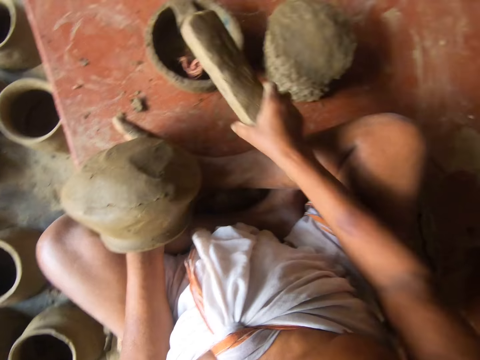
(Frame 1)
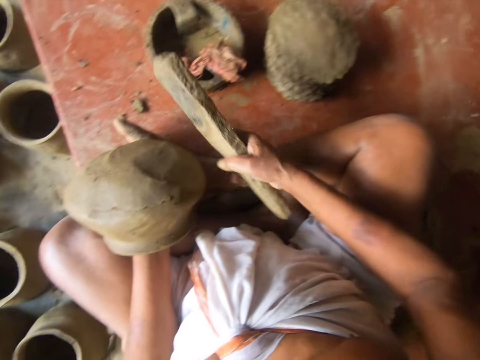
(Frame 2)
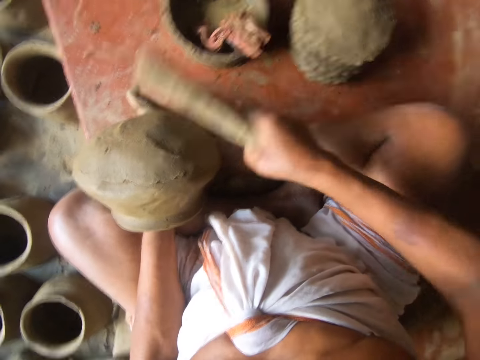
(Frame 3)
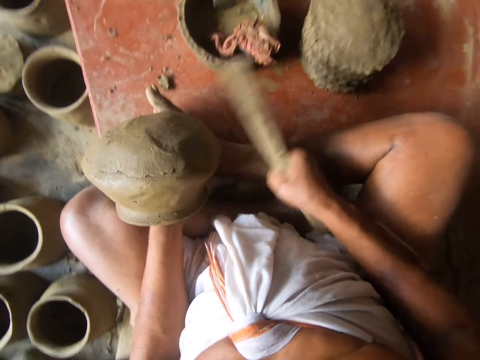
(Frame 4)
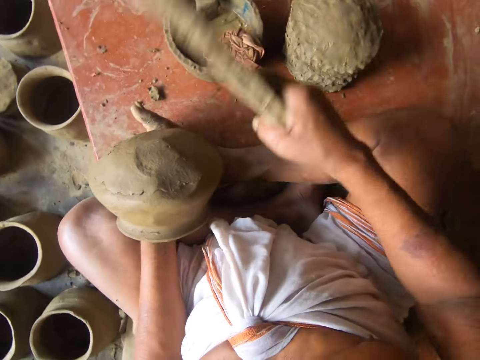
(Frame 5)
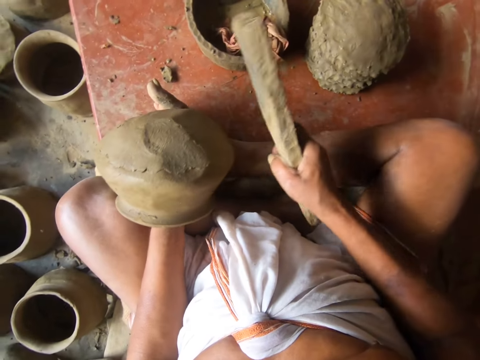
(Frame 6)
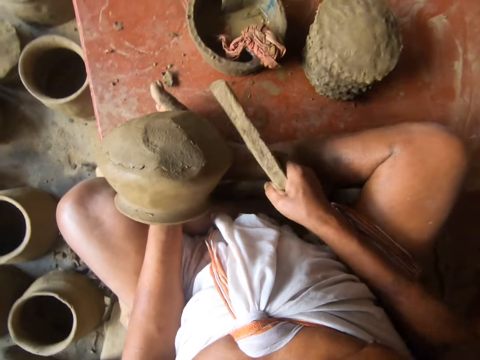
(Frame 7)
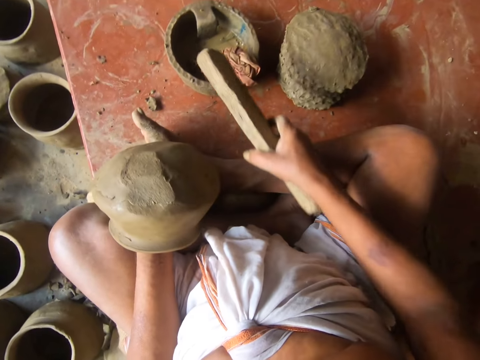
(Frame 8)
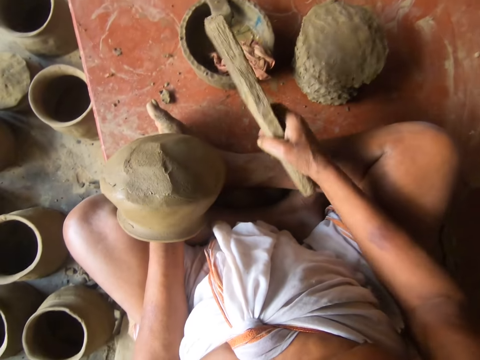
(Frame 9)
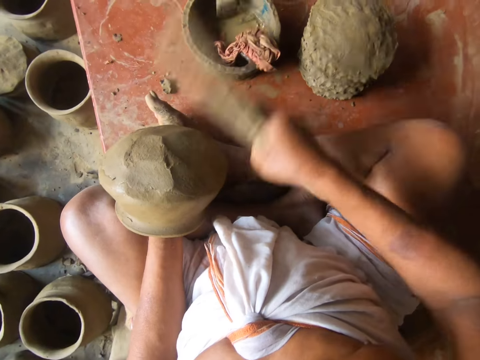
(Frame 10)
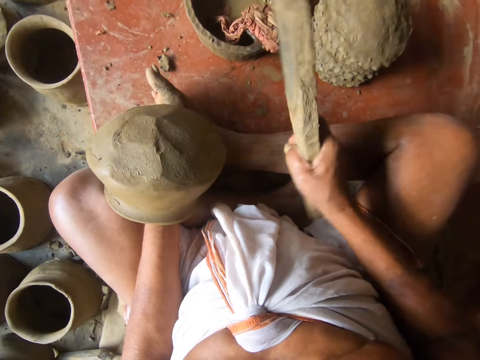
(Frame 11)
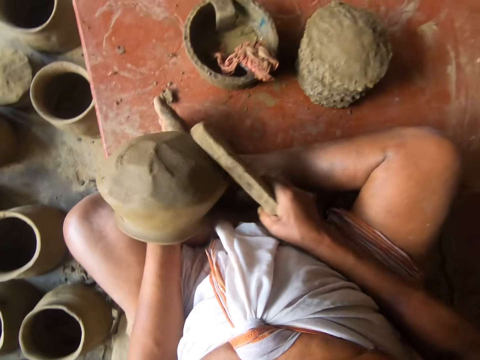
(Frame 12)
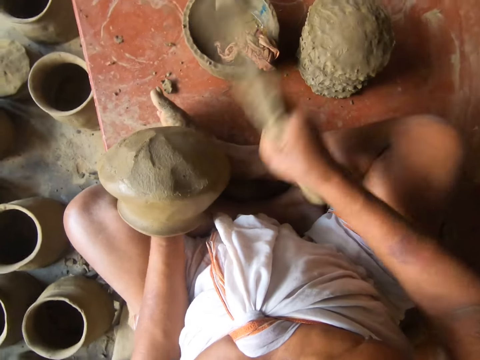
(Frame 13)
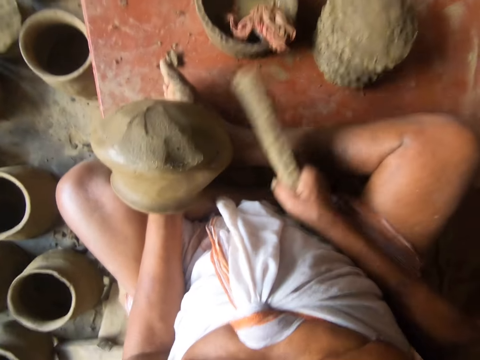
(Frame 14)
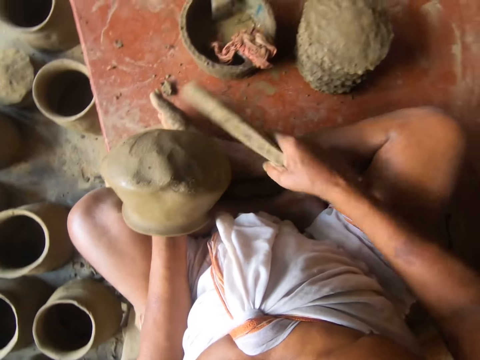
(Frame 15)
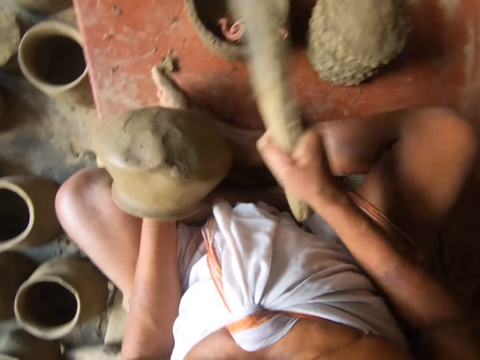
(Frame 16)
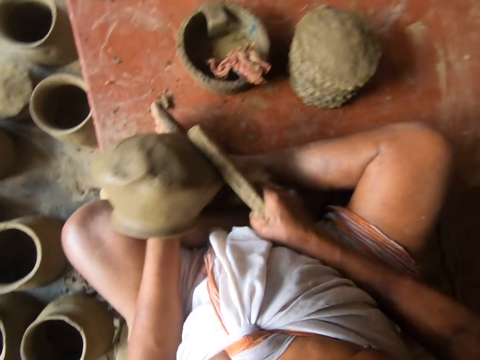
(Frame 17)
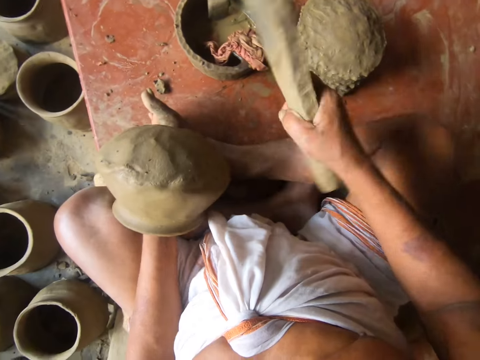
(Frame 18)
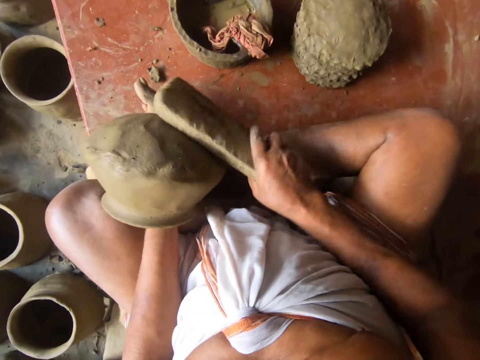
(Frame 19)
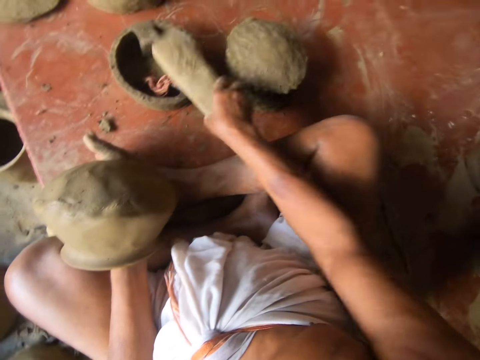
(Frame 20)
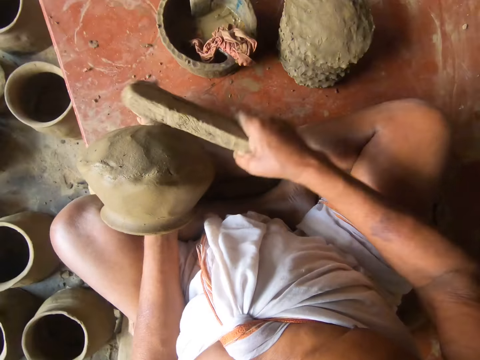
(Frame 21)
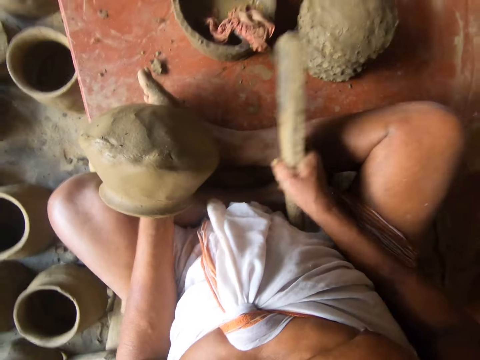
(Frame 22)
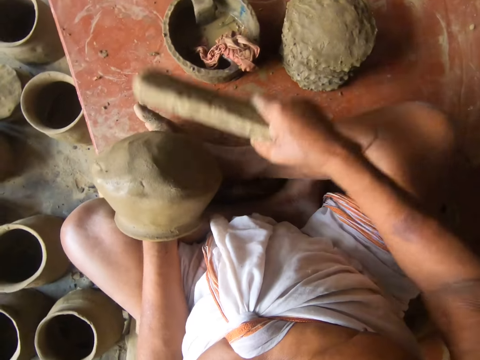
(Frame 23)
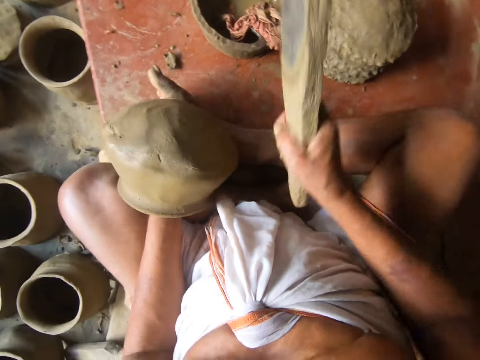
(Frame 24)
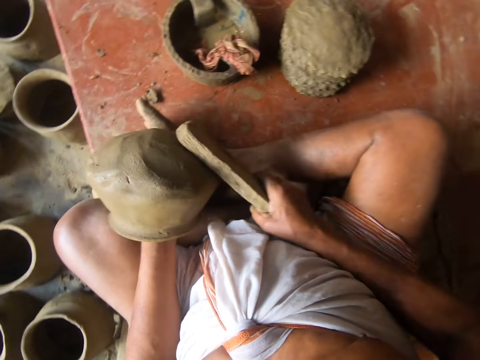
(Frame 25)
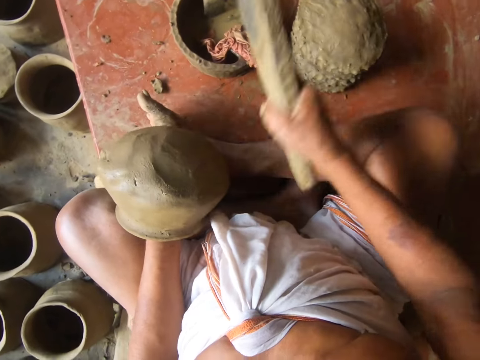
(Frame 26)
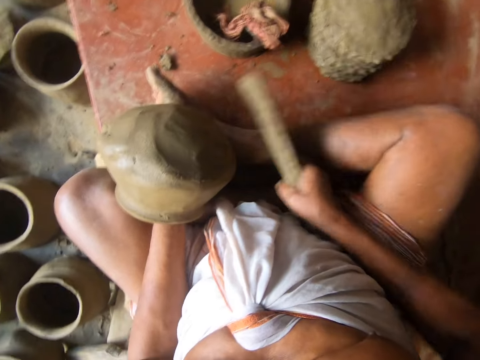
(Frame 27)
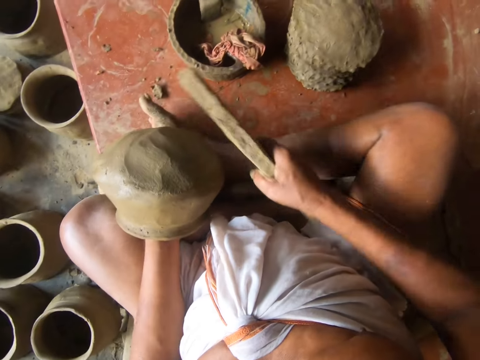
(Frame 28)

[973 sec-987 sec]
The camera wearer taps the wood on the cloth in the bowl. They stamp the flat clay on the base of the clay pot. They tap the wood on the cloth in the bowl. They stamp the flat clay on the base of the clay pot. They rotate the clay pot. They stamp the flat clay on the base of the clay pot. They tap the wood on the cloth in the bowl. They stamp the flat clay on the base of the clay pot.

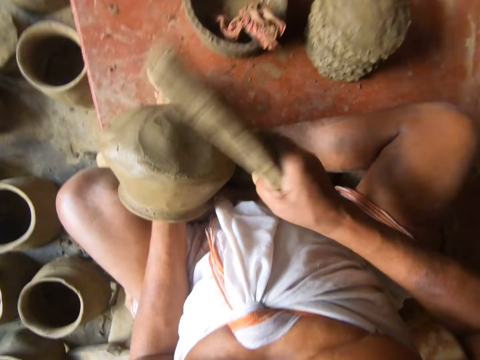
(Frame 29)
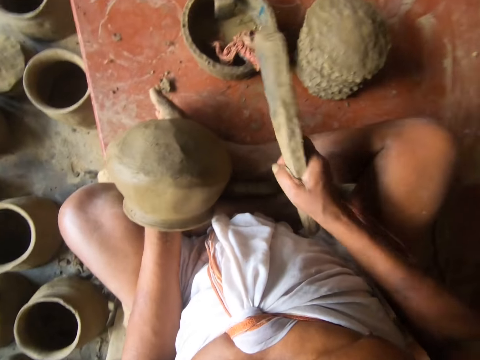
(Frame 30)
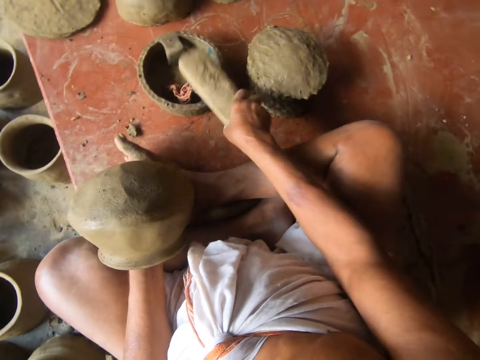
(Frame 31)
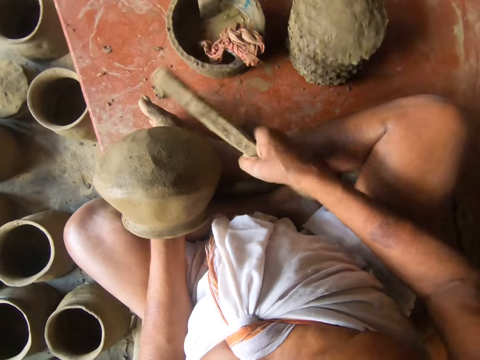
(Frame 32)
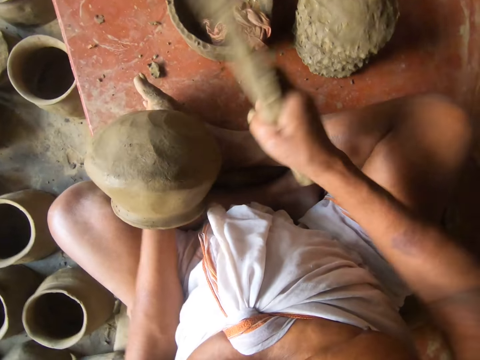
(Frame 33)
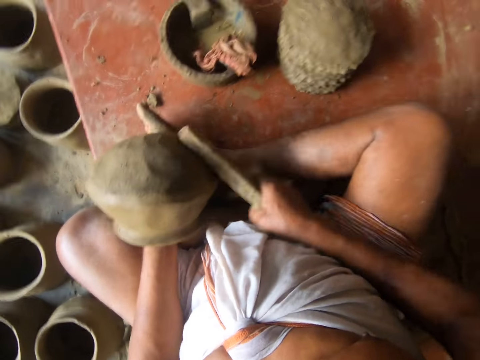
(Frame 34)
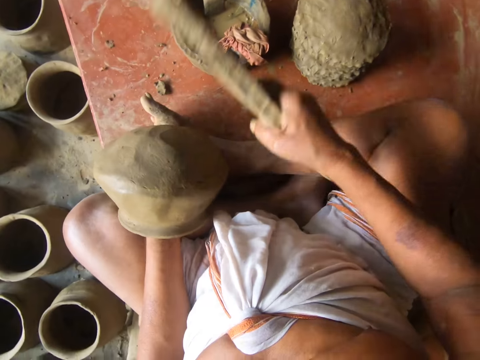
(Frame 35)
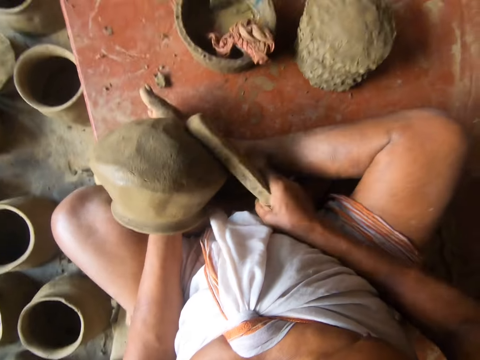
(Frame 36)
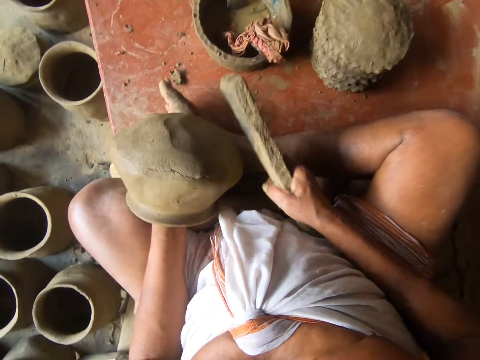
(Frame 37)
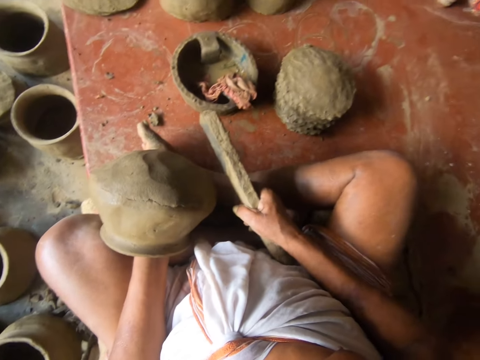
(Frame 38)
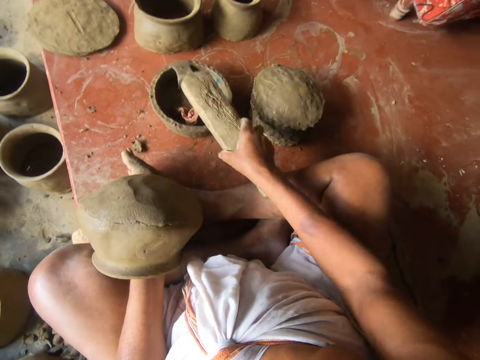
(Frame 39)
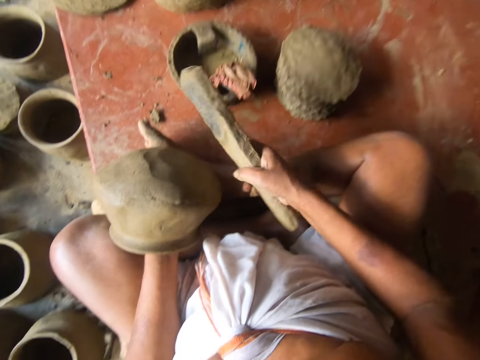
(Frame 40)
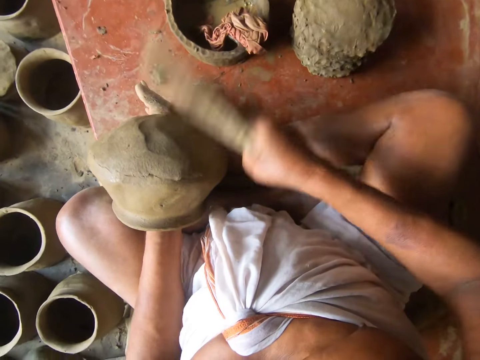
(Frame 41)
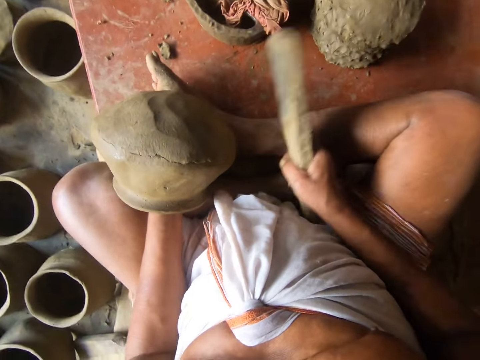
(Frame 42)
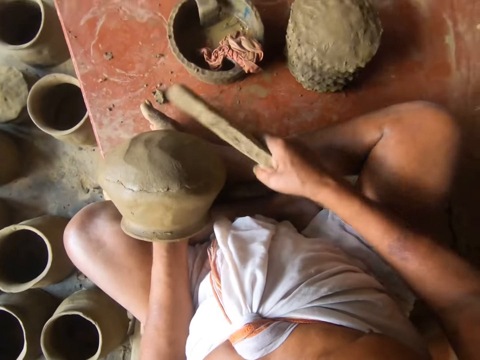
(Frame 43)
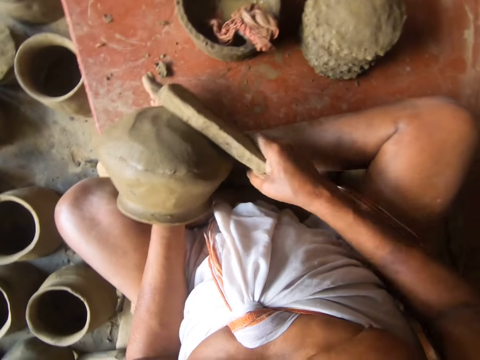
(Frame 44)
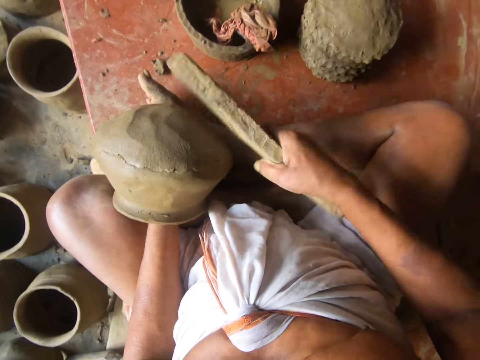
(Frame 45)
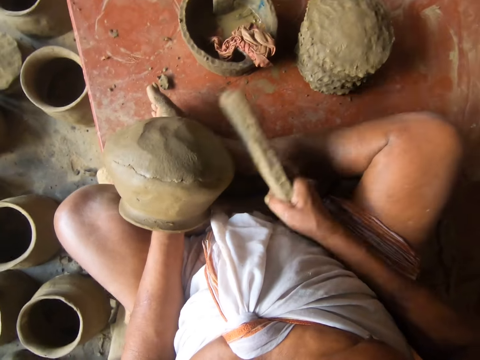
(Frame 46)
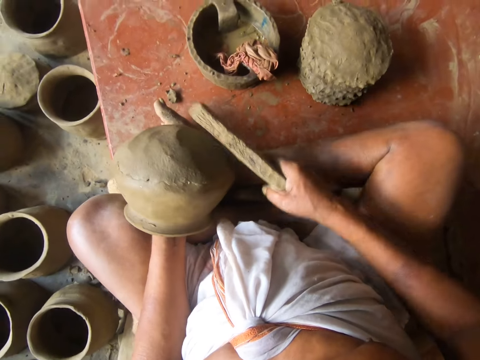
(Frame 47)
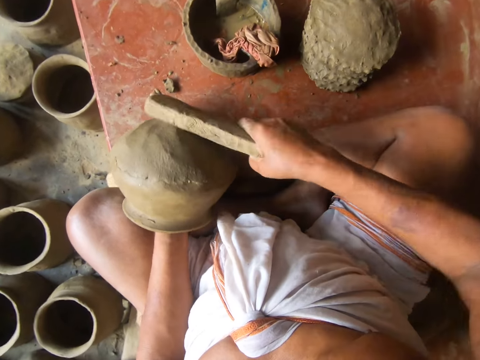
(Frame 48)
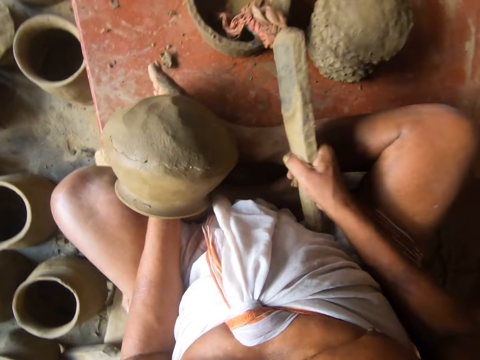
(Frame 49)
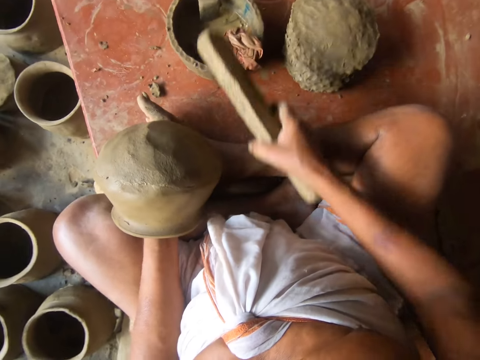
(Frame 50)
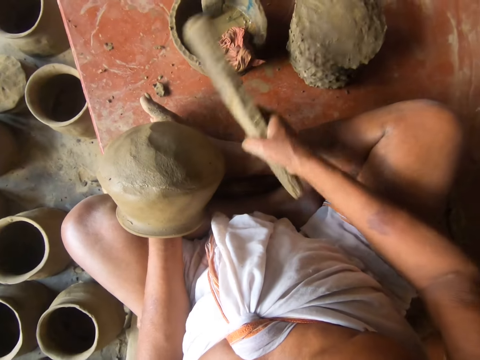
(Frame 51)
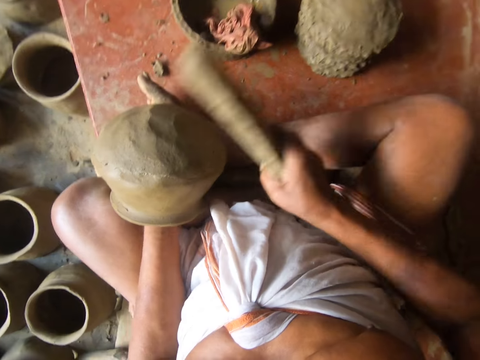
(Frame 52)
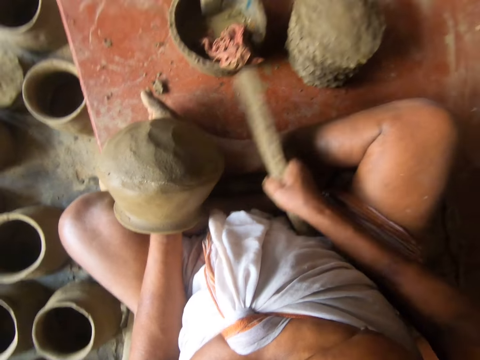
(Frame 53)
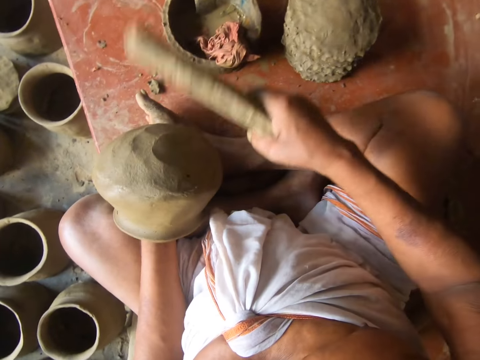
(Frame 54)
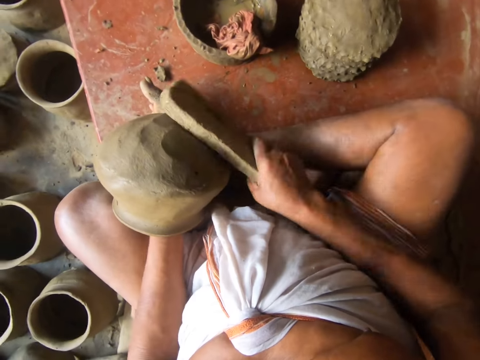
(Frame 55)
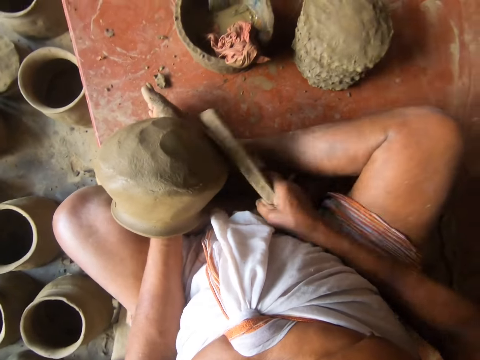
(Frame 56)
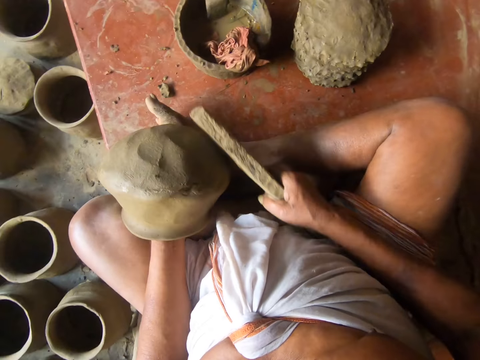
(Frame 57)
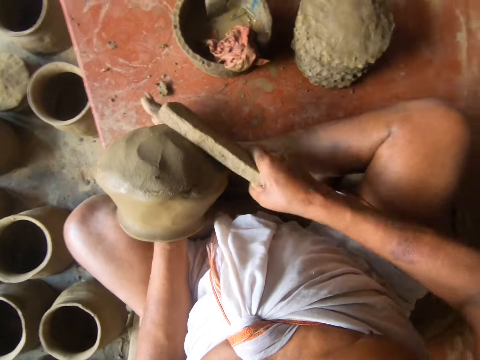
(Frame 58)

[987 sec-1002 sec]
The camera wearer taps the wood on the cloth in the bowl. They stamp the flat clay on the base of the clay pot. They tap the wood on the cloth in the bowl. They stamp the flat clay on the base of the clay pot. They tap the wood on the cloth in the bowl. They stamp the flat clay on the base of the clay pot. They rotate the clay pot. They stamp the flat clay on the base of the clay pot.
